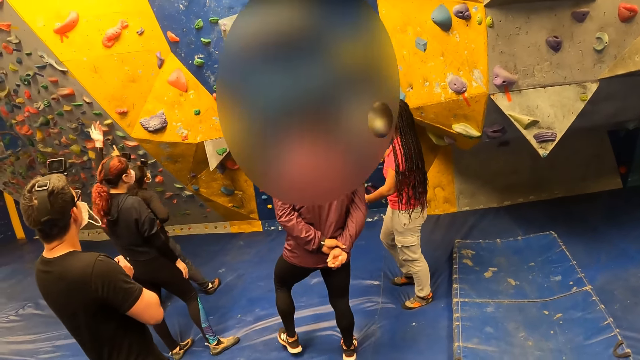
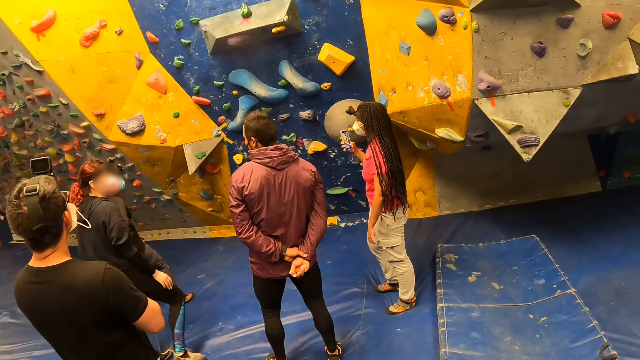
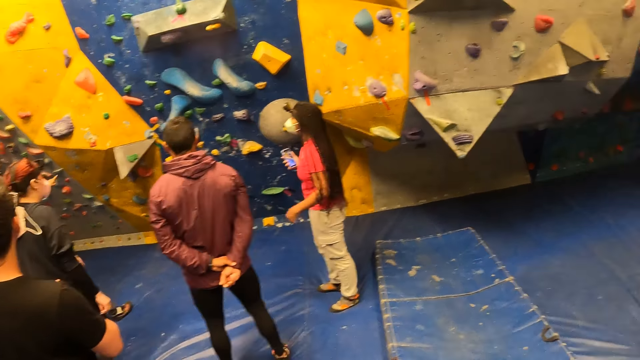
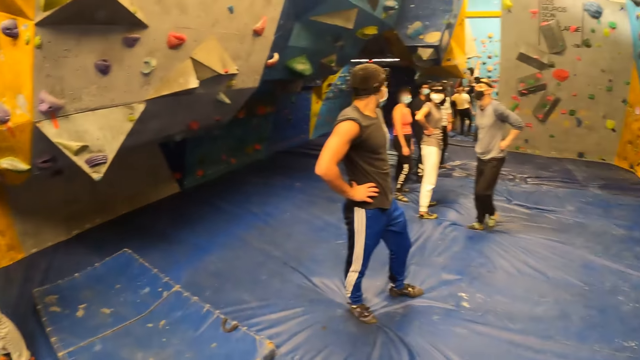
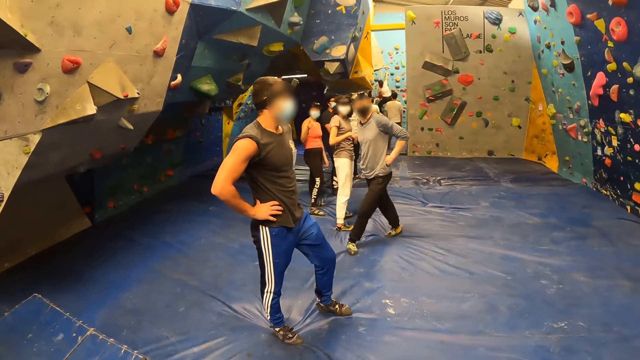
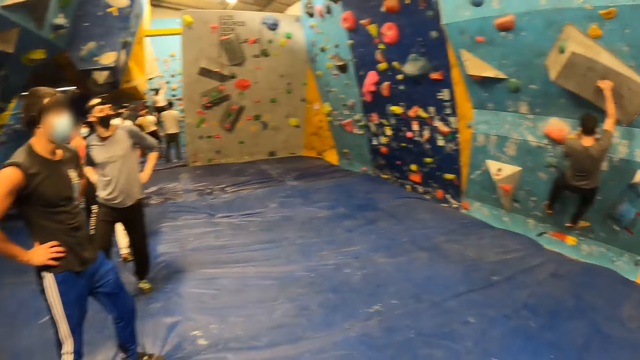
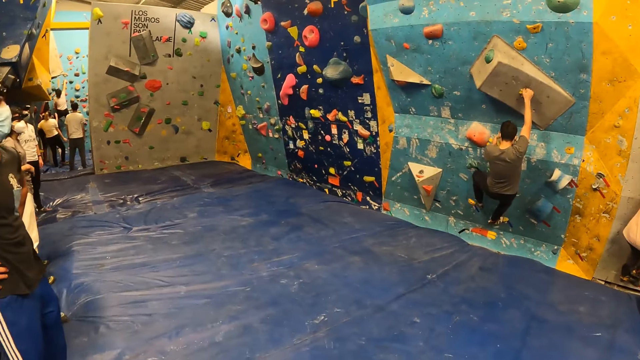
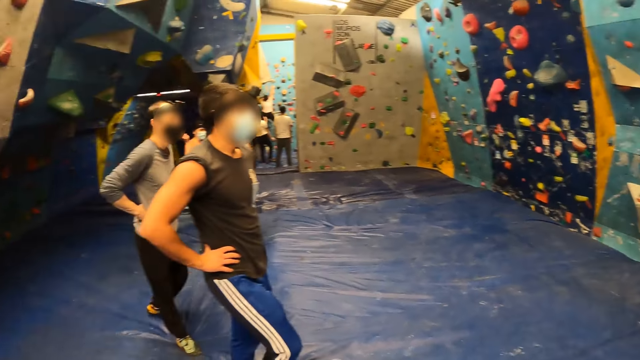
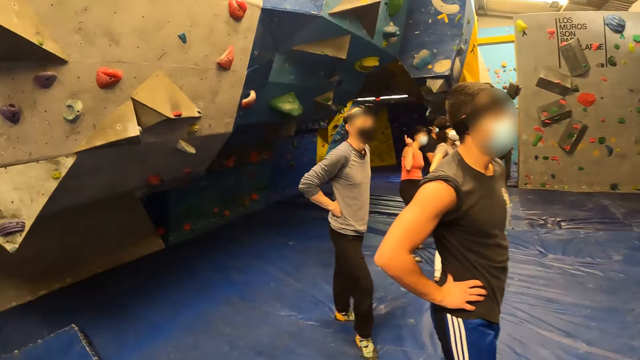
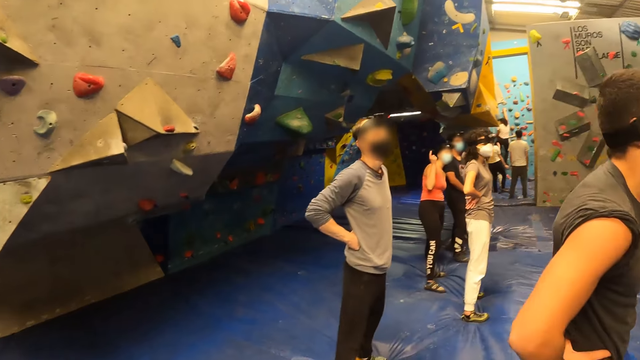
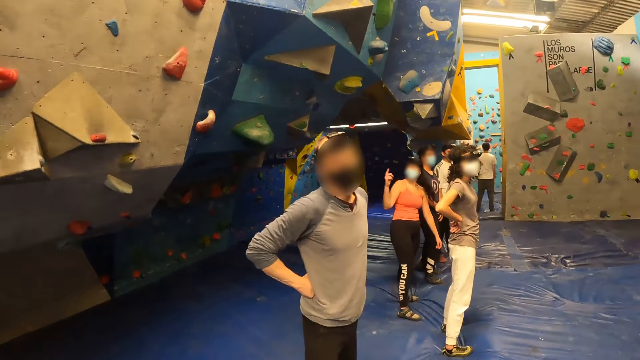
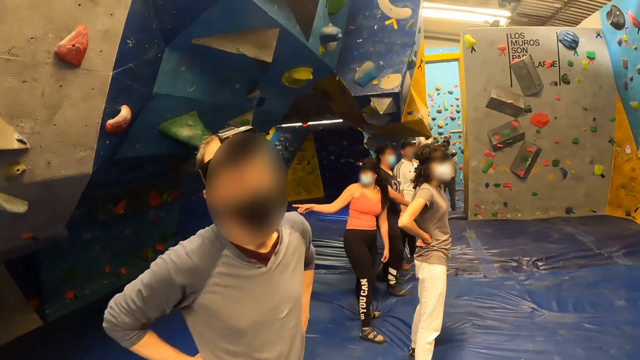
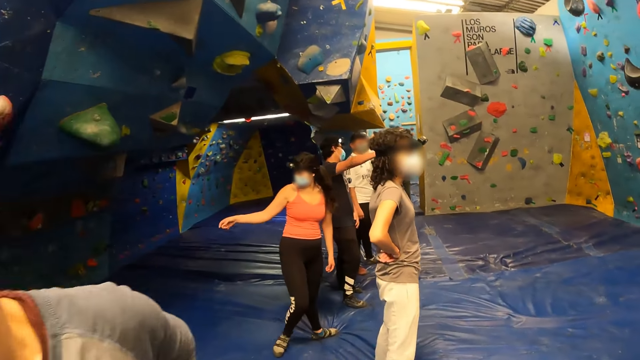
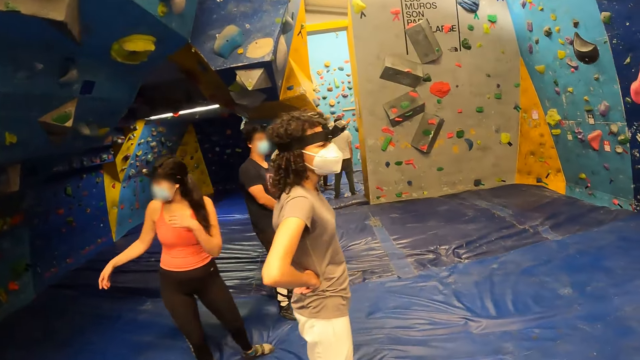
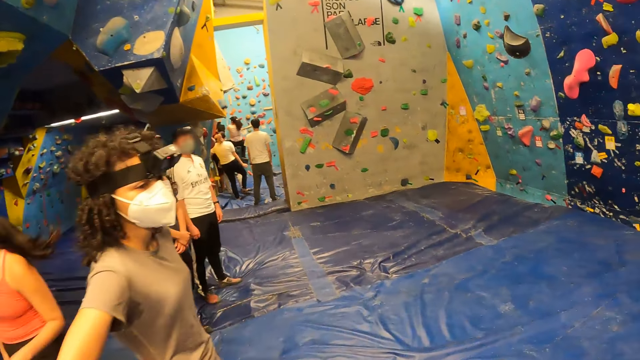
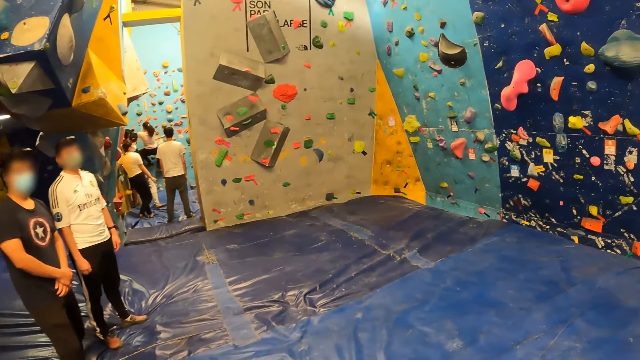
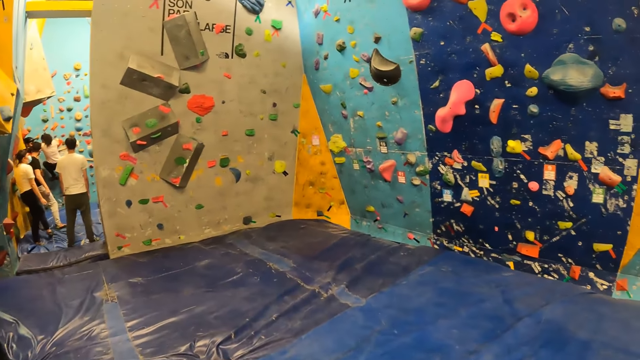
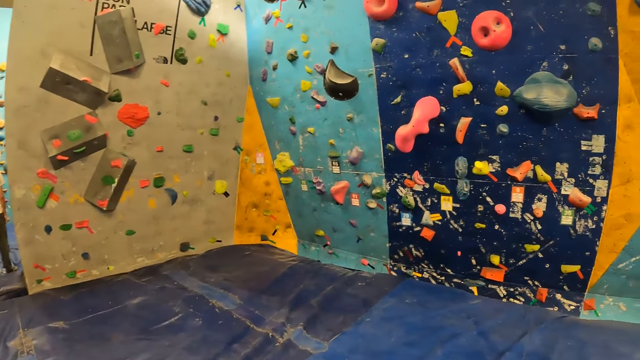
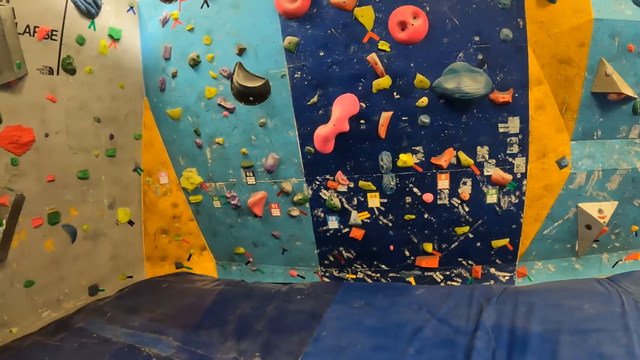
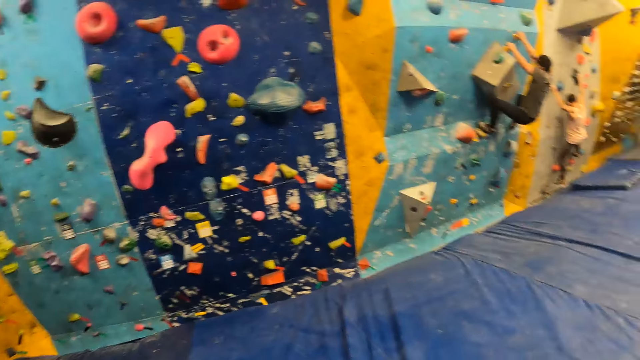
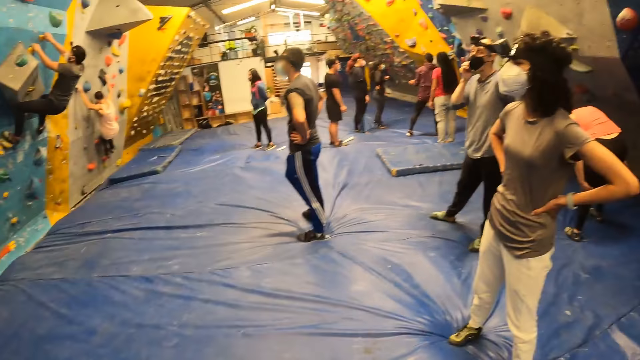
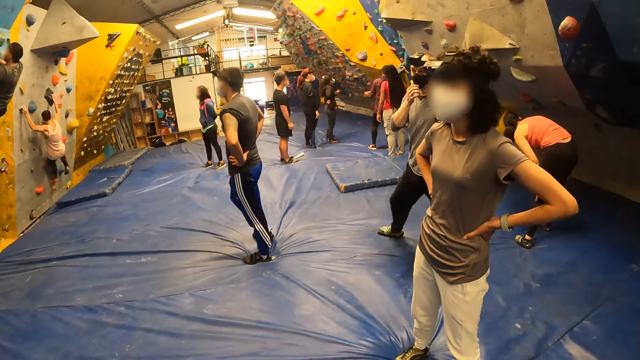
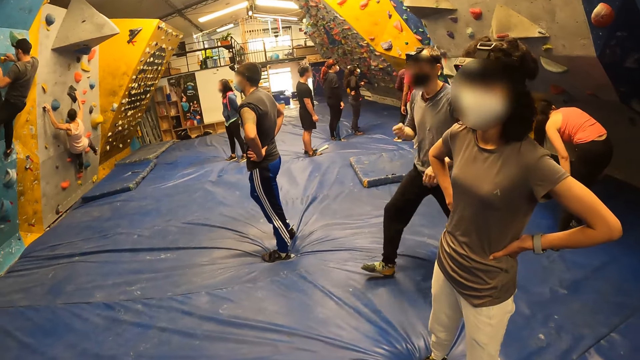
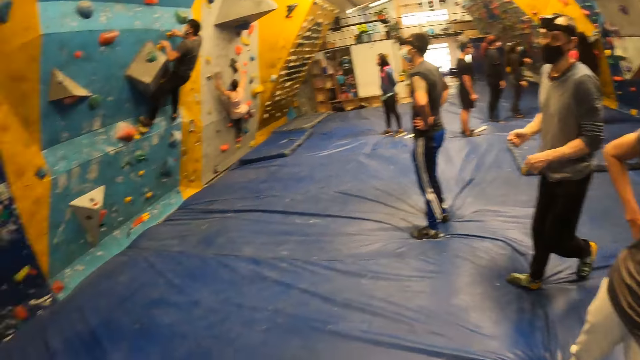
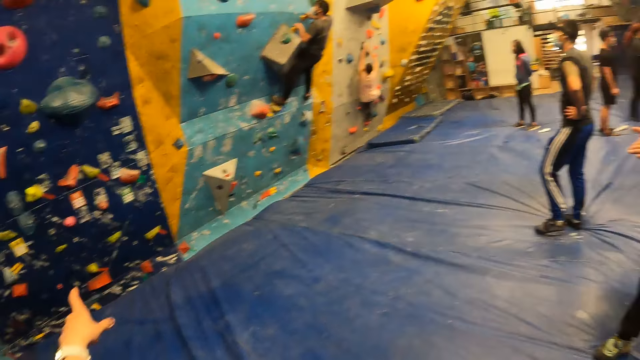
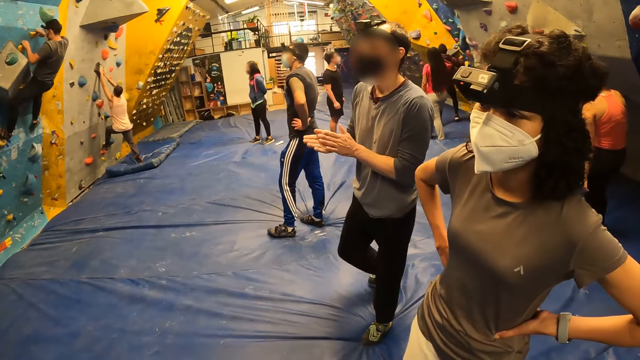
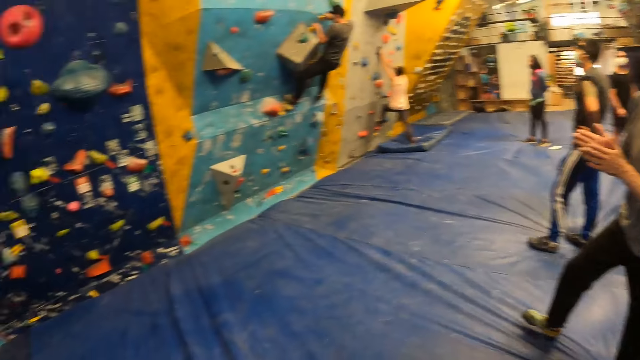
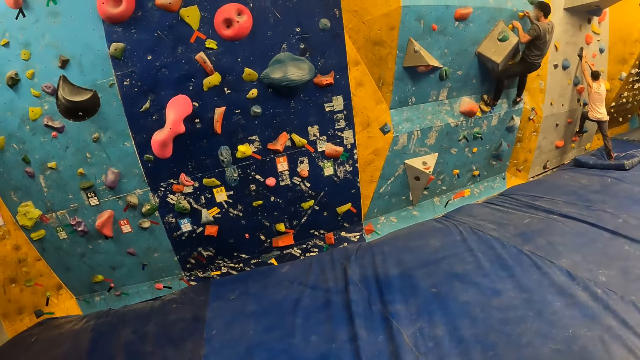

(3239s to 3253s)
The camera wearer walks to the bouldering wall. They look around. They look at a woman. They interact with the woman.

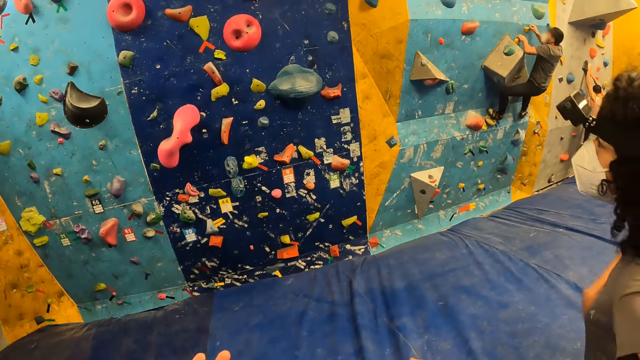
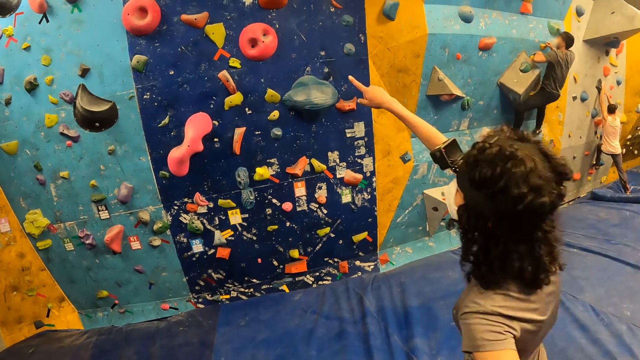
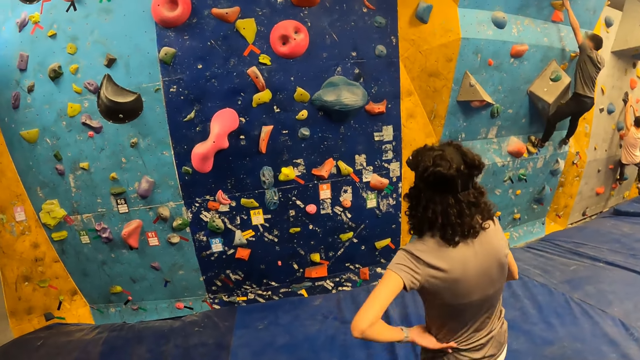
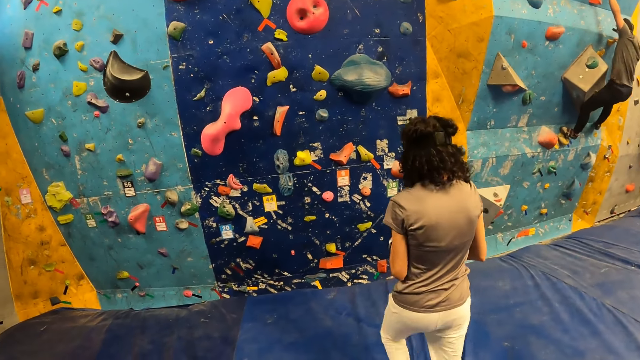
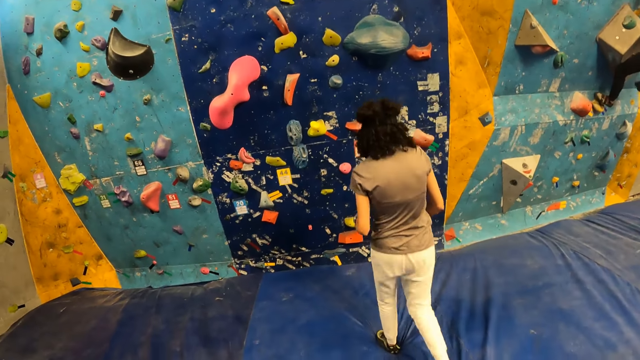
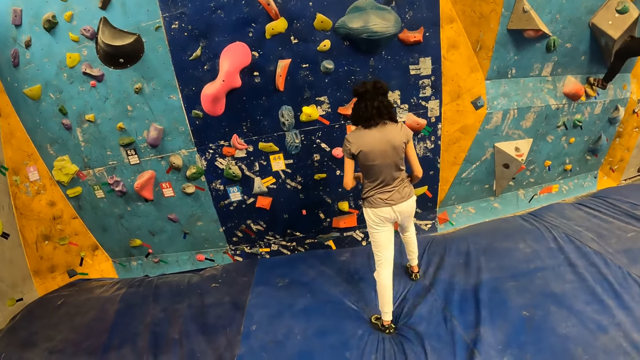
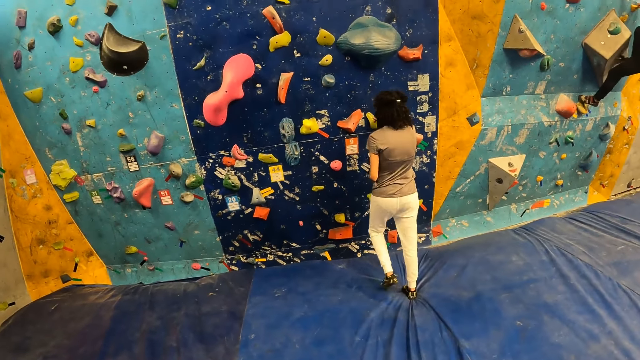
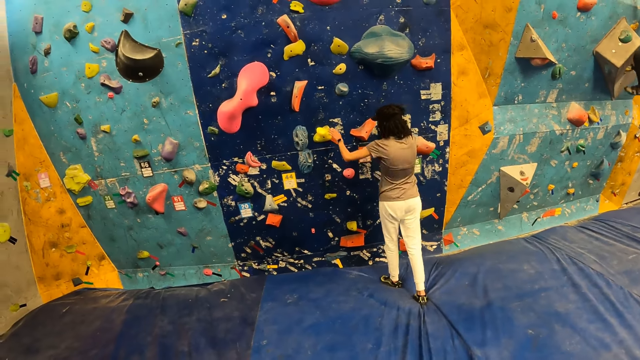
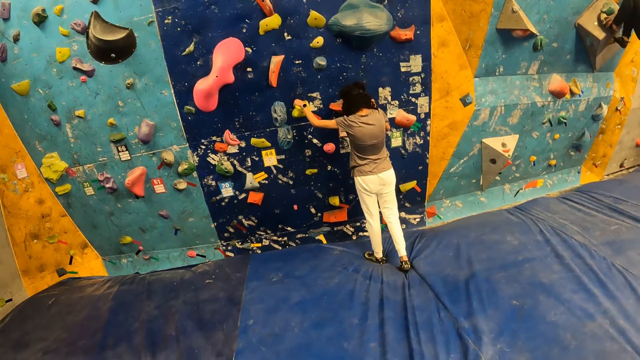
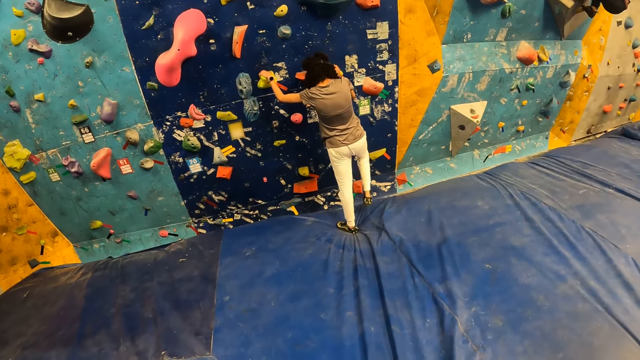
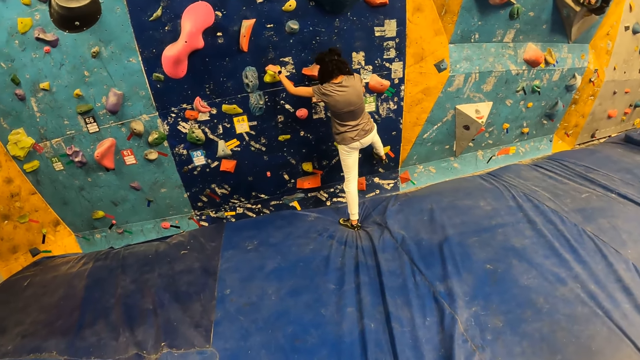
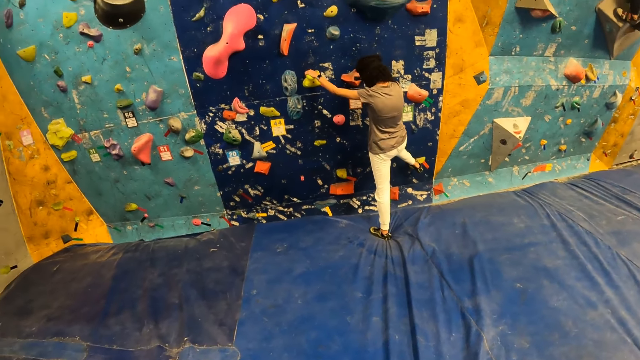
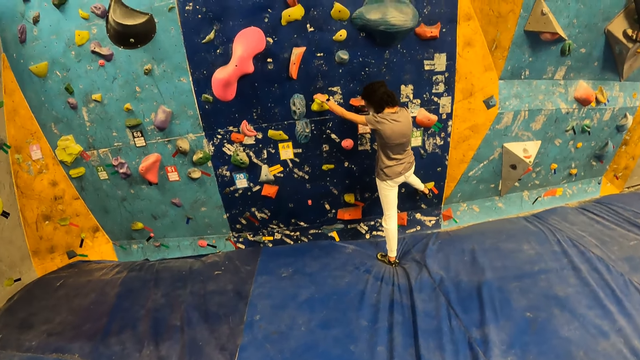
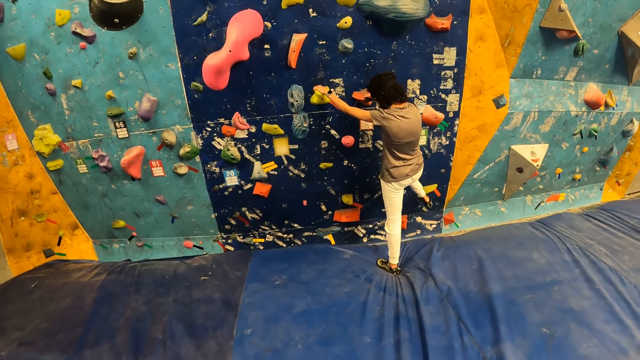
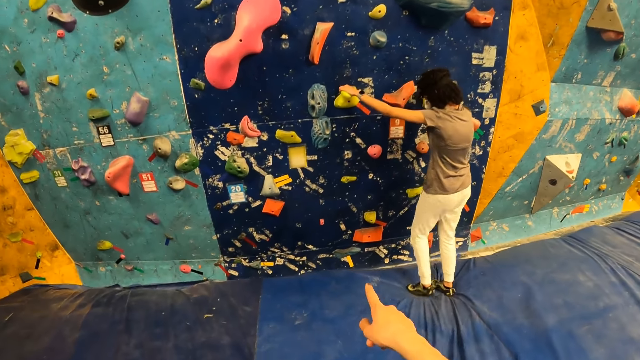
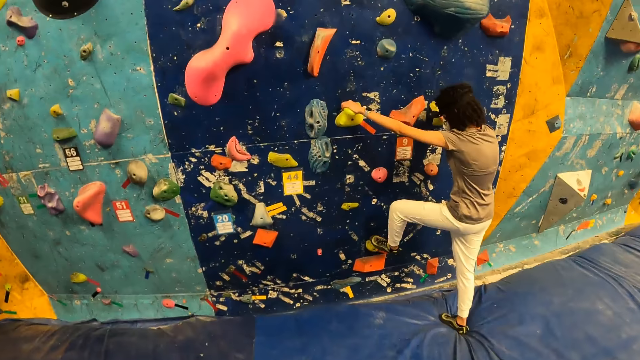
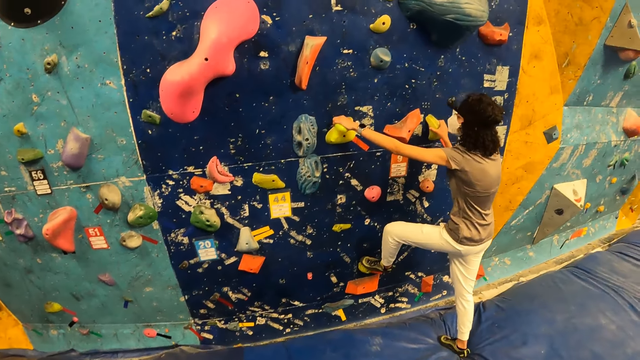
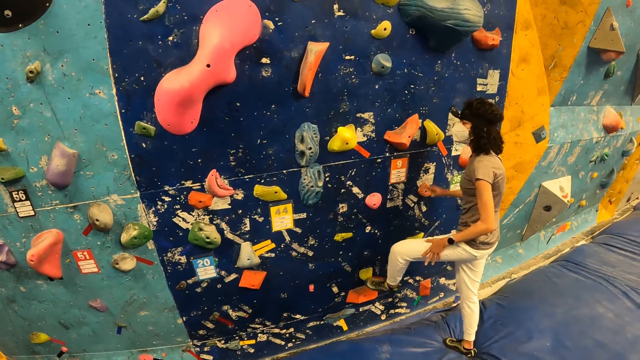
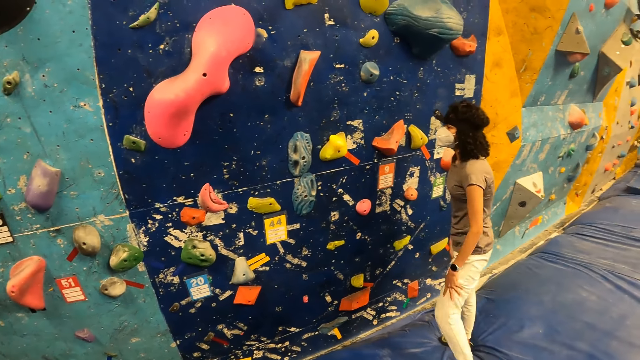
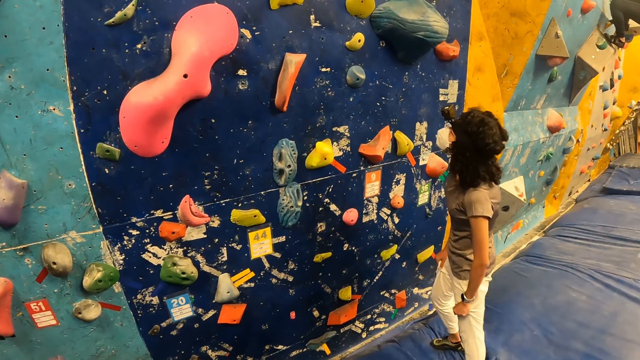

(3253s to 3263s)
The woman walks to the bouldering game. The camera wearer looks around. Another woman places both hands on the wall and places her right leg on the wall. The camera wearer points a finger and moves forward. The other woman places her left leg on the wall.
